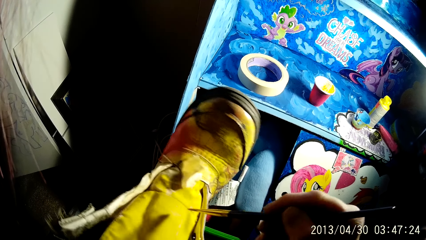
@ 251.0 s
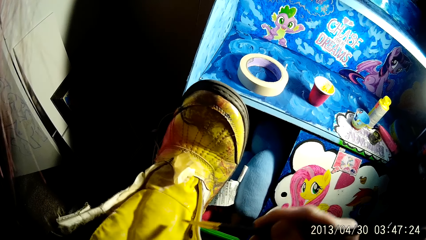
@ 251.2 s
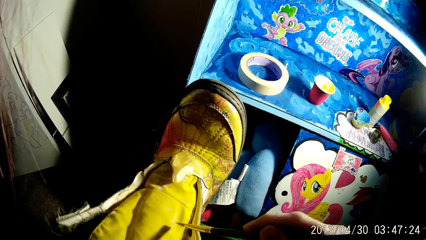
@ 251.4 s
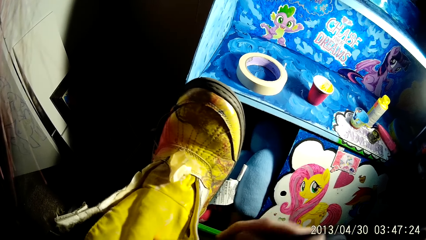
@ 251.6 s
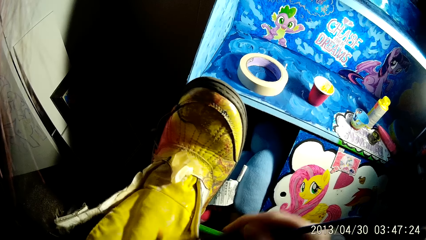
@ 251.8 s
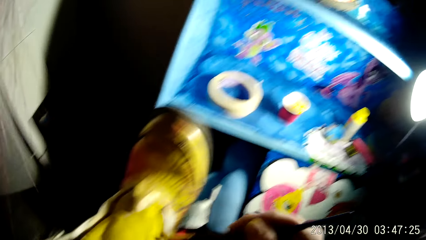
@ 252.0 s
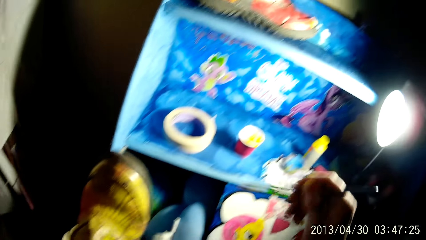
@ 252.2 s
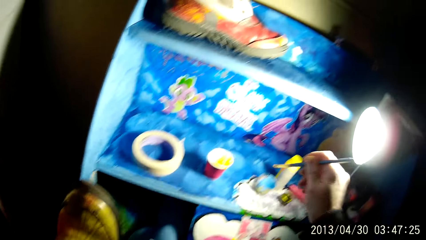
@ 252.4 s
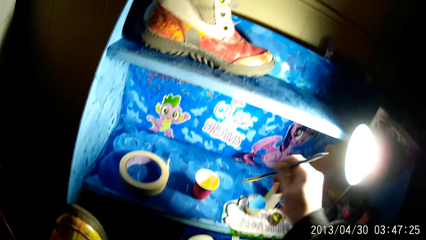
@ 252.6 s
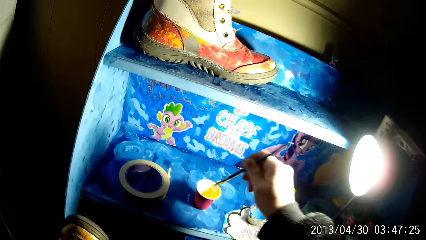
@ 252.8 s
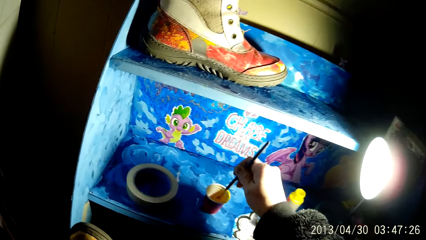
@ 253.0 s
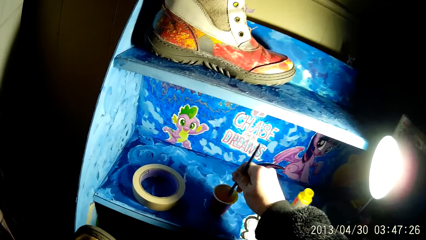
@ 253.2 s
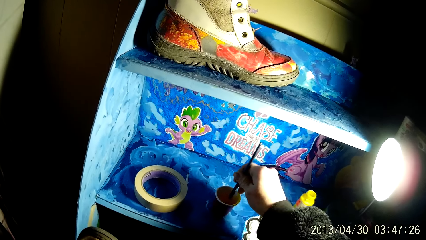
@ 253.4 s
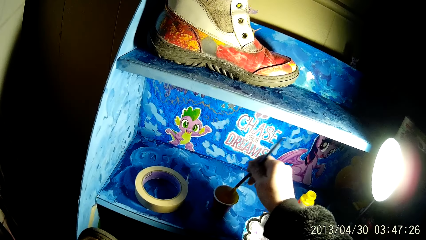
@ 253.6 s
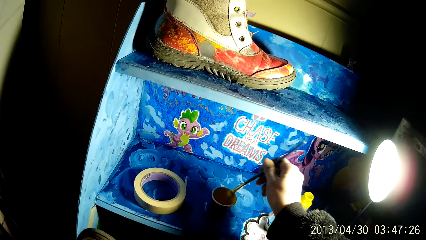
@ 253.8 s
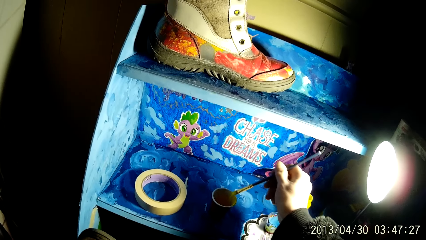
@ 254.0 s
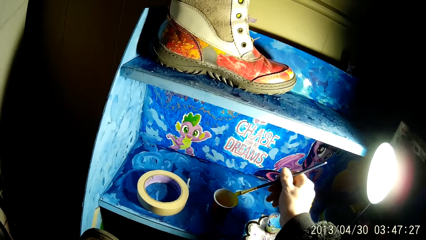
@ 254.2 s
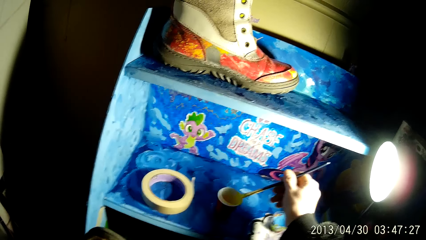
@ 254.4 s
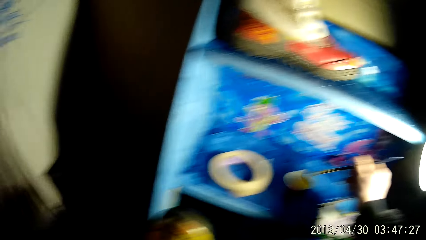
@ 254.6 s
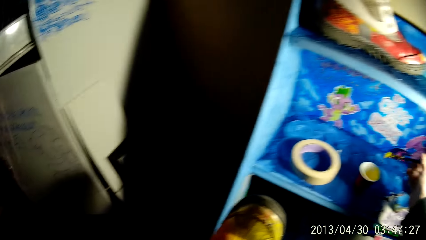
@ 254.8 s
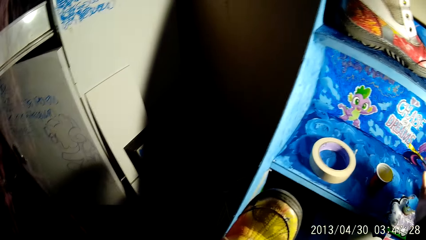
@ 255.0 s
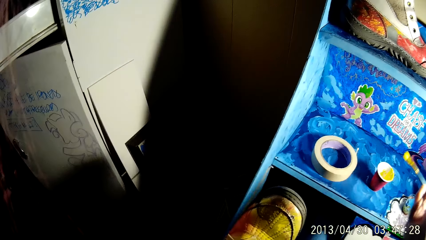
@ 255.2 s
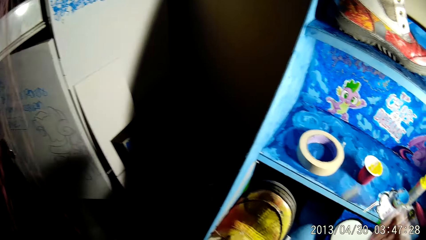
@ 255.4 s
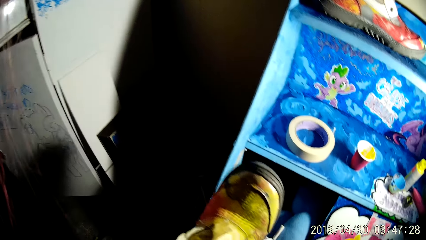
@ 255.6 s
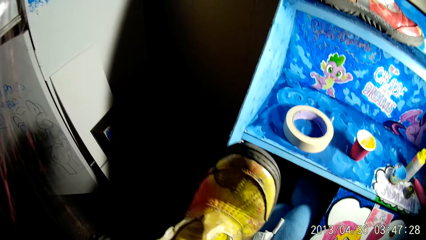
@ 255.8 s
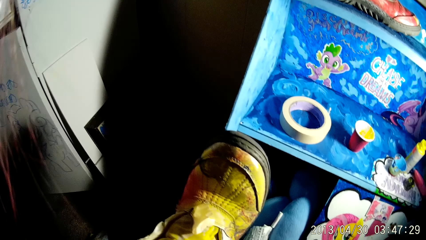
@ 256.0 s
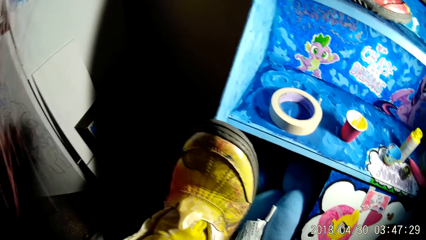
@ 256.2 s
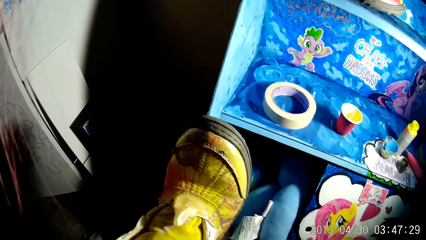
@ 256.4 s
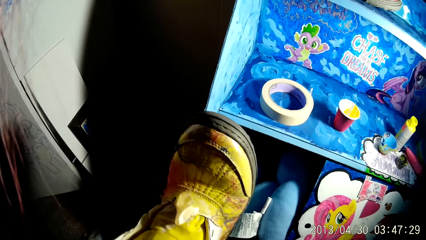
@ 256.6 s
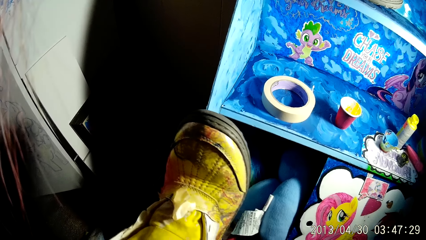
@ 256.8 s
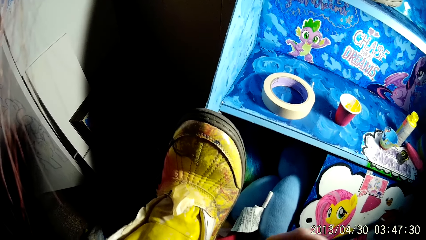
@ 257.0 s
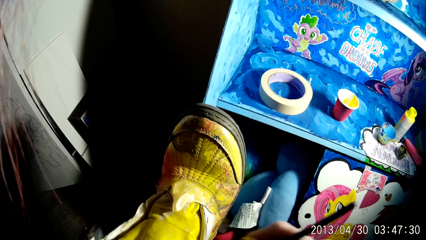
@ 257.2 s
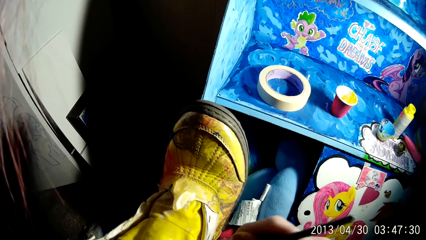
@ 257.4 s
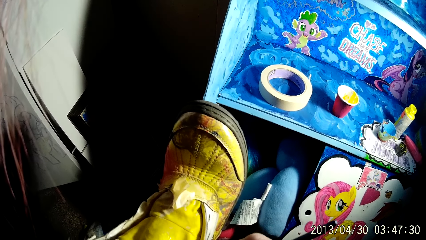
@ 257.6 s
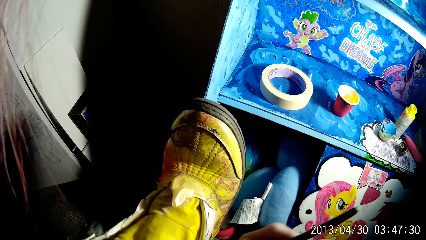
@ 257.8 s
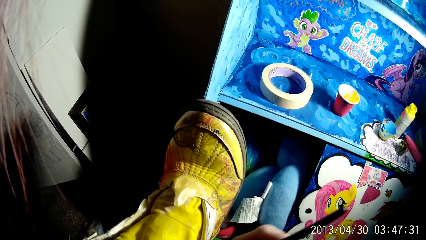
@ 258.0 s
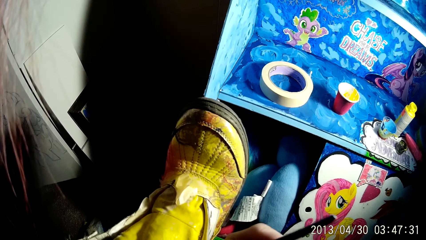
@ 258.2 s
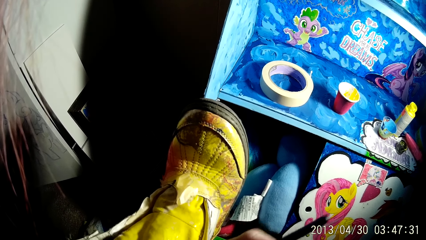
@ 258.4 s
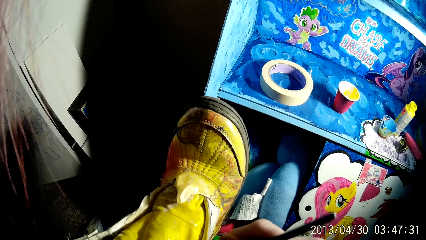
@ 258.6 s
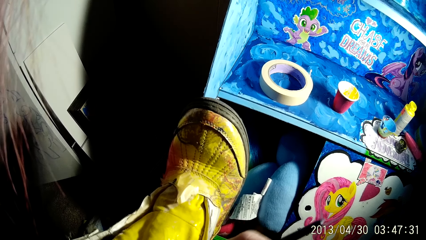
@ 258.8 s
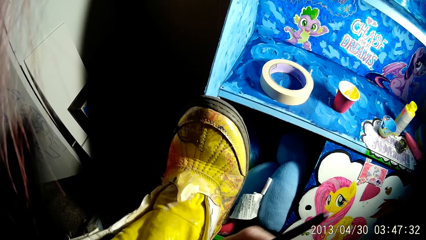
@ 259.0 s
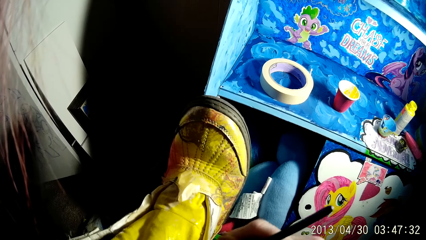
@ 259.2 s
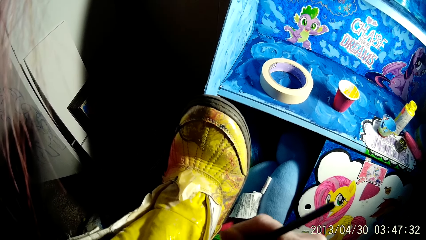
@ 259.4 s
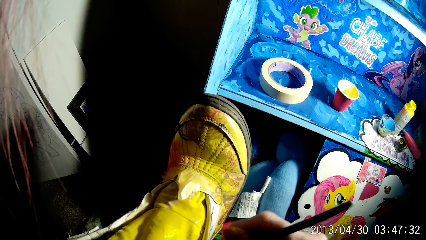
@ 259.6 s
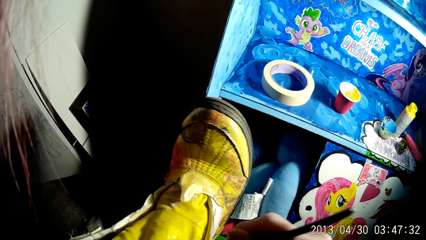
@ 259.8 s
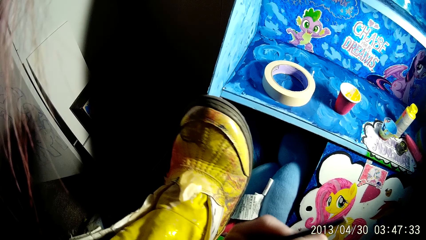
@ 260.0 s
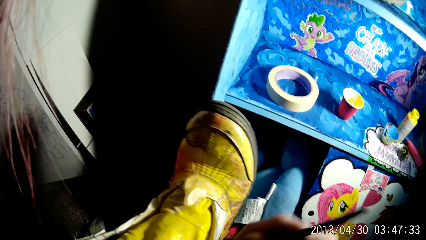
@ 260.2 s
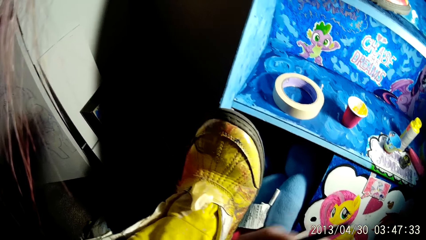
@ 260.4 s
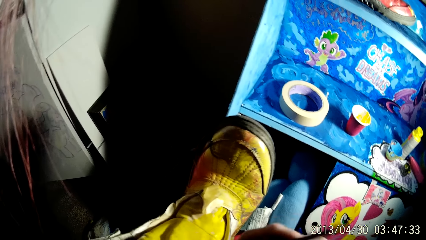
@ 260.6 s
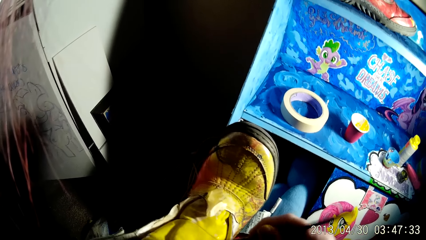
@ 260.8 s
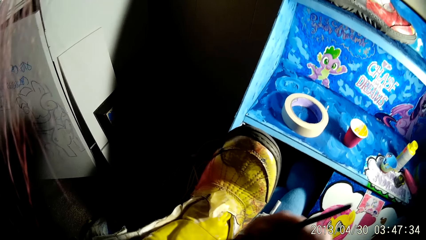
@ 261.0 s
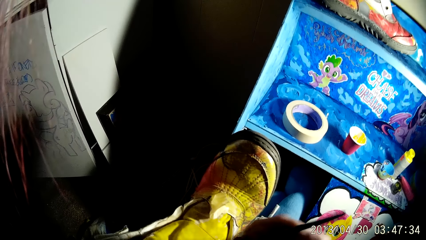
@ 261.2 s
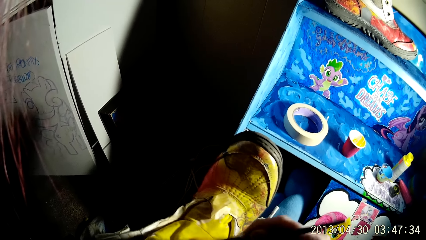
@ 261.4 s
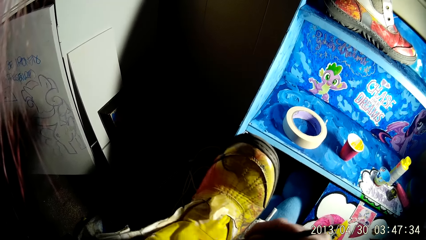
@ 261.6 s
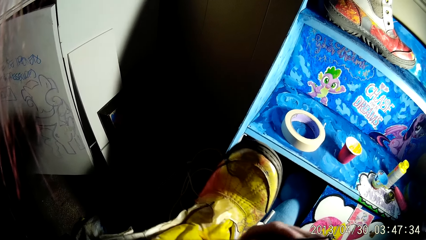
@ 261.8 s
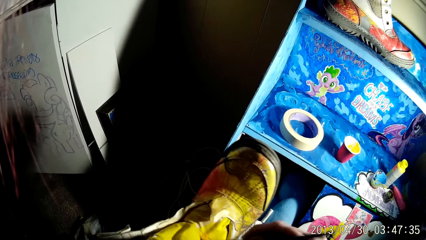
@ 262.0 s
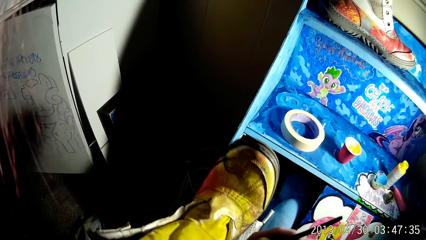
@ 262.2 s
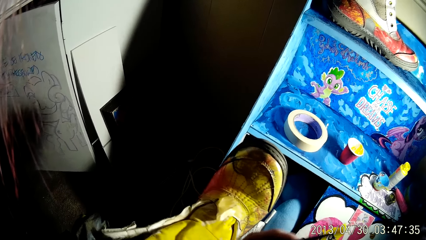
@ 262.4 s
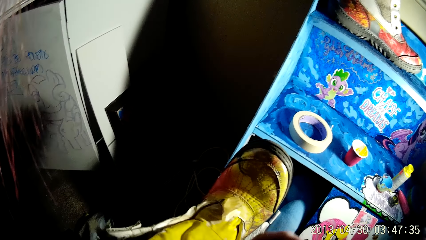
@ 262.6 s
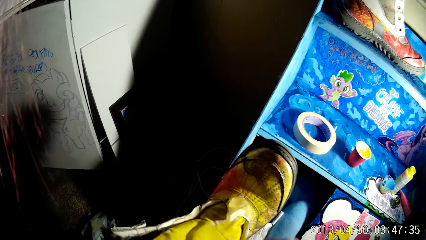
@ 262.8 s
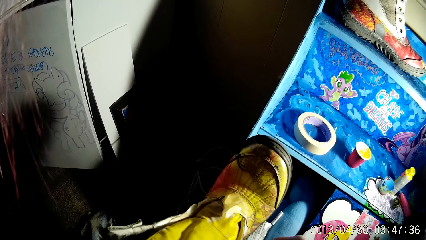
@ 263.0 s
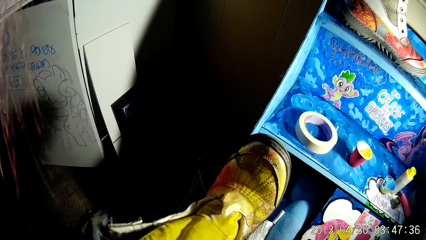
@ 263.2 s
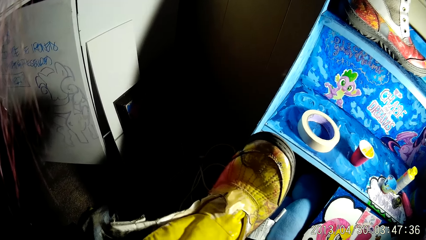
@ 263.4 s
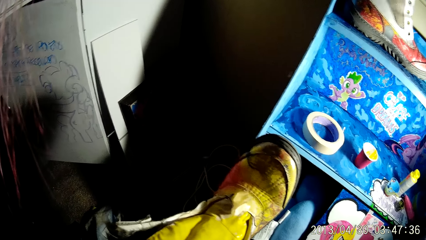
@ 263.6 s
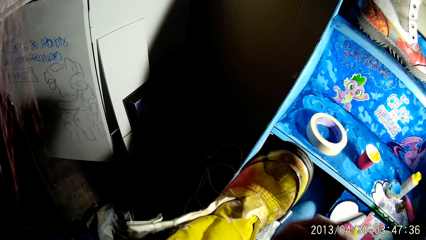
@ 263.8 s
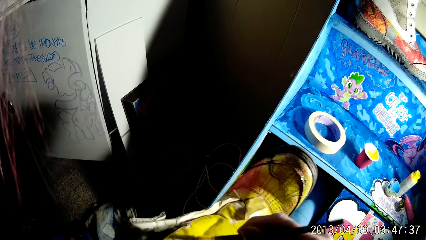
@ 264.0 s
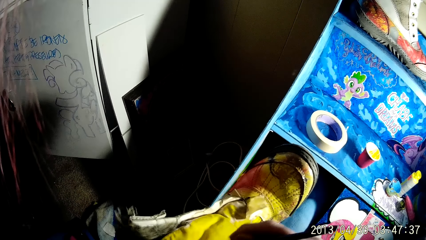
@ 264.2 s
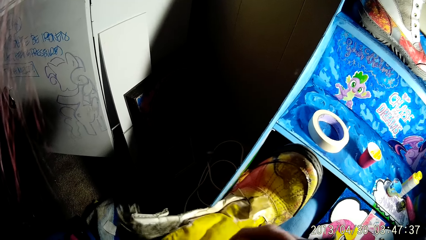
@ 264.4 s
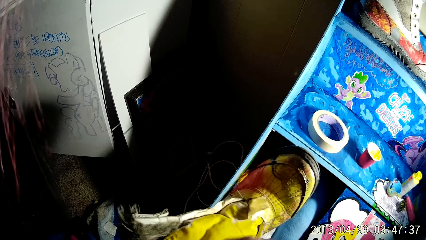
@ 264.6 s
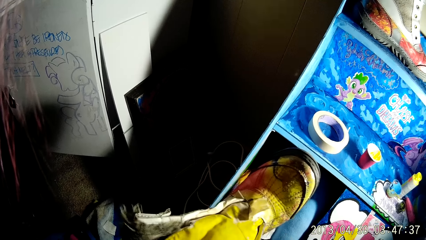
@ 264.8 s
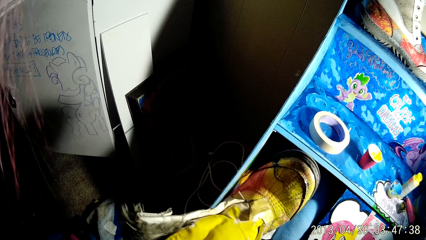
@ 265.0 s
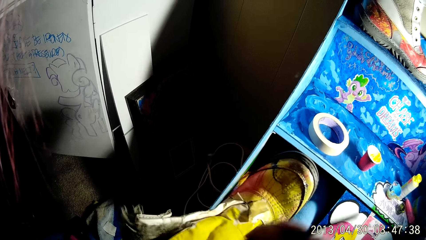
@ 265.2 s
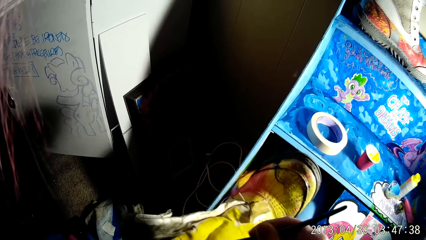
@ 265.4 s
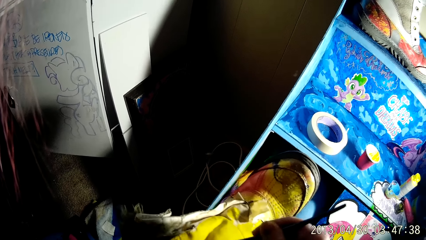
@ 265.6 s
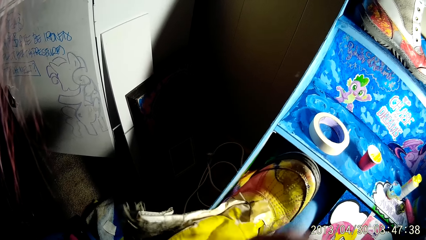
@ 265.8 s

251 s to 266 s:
The camera wearer dips the brush into the cup of paint on the shelf with his right hand. He touches the cup with the brush with his right hand. He applies the paint on the boot with the brush with his right hand.
